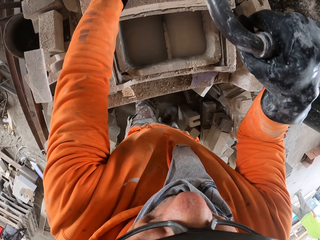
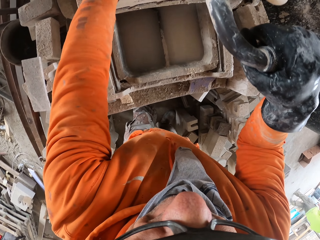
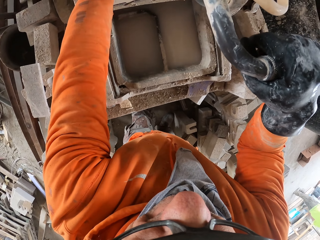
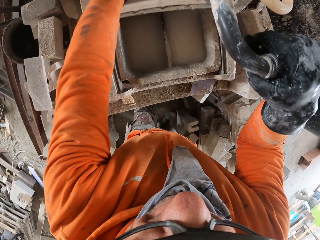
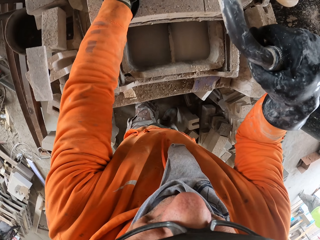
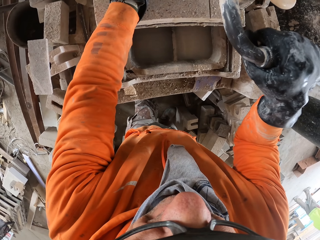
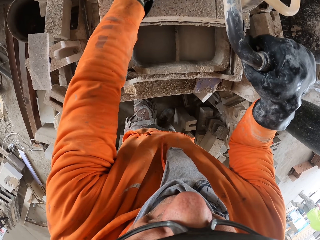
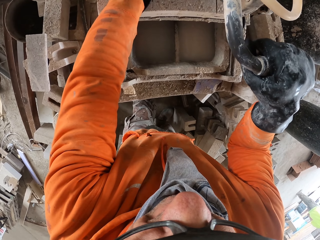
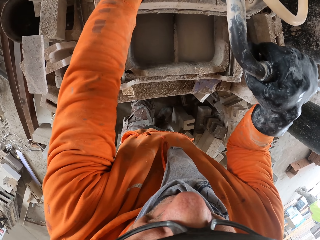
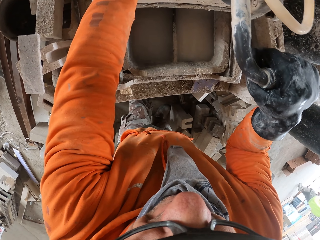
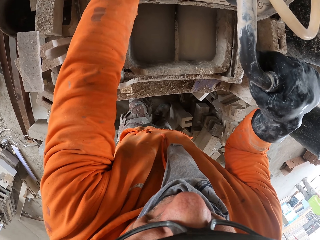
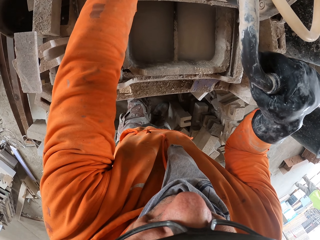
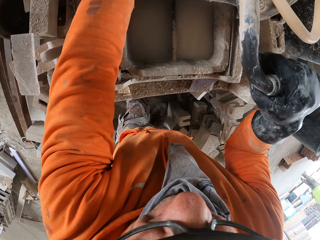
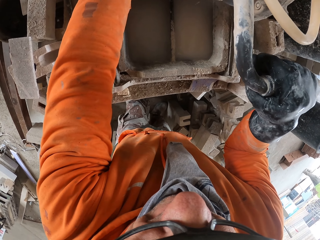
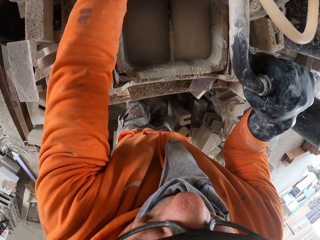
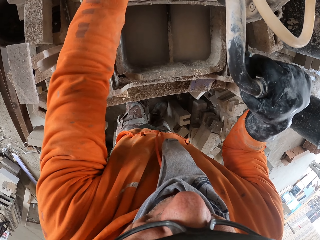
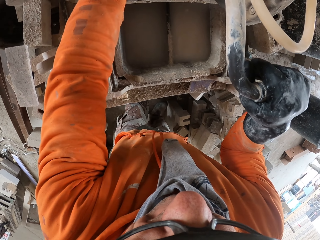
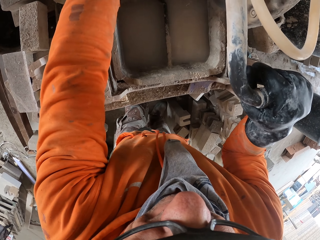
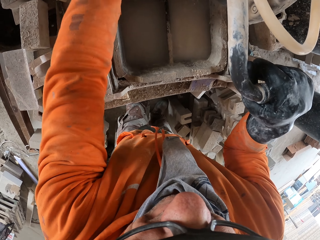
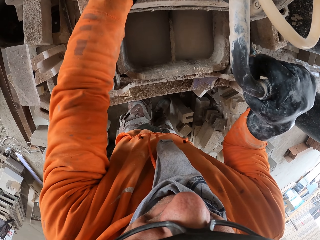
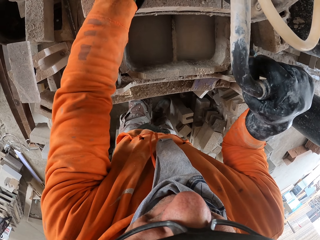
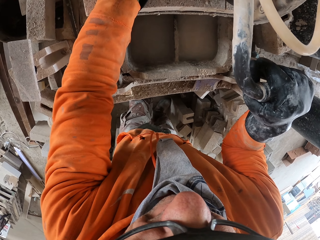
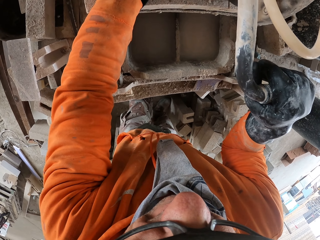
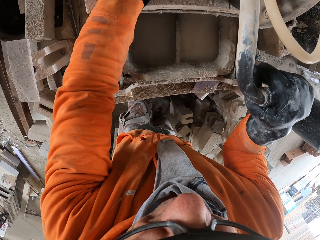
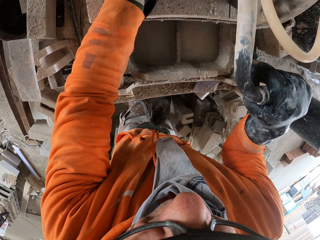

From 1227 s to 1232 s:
The camera wearer adjusts a block on a machine.

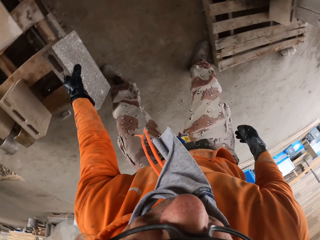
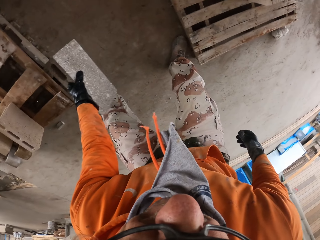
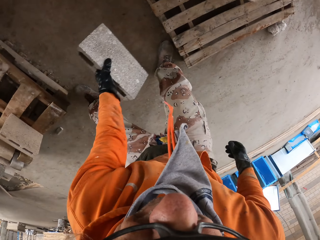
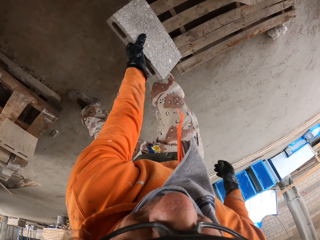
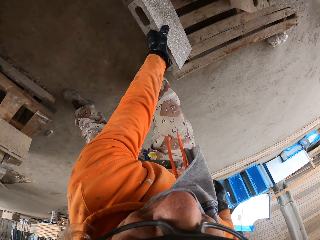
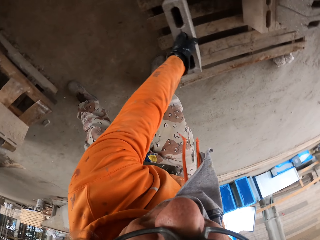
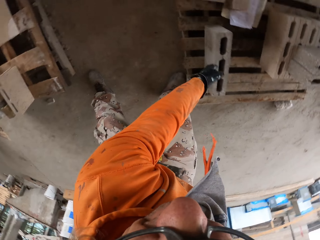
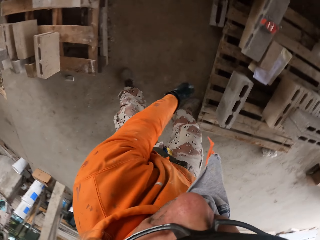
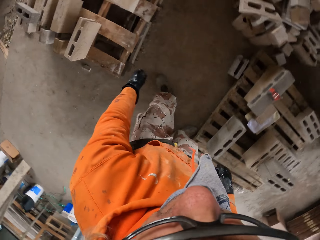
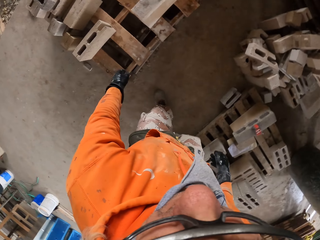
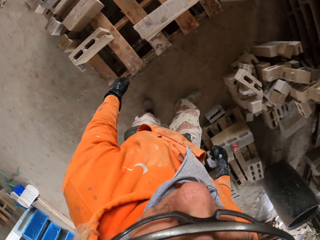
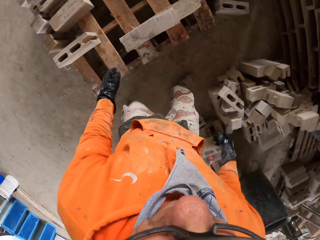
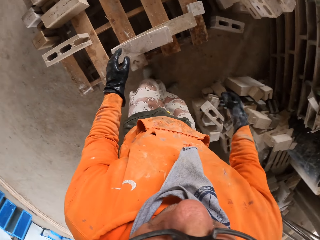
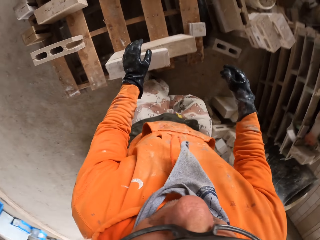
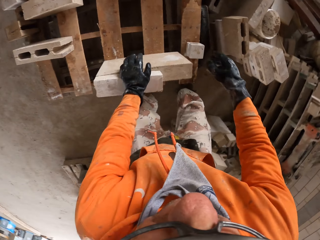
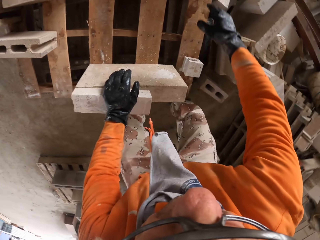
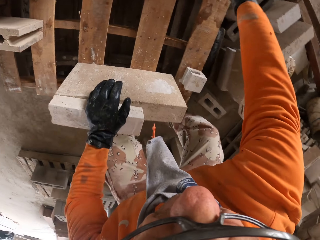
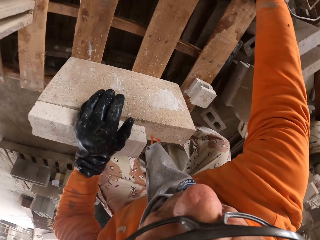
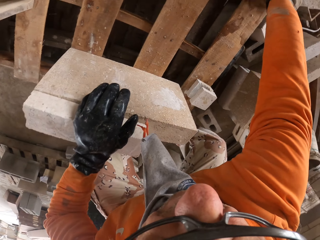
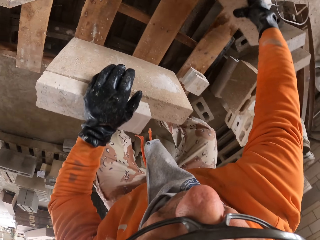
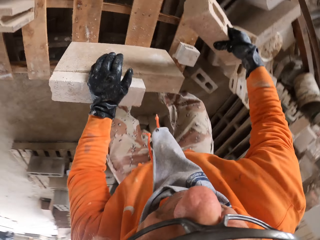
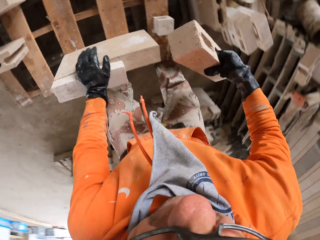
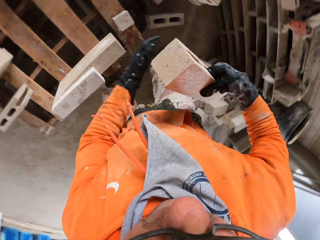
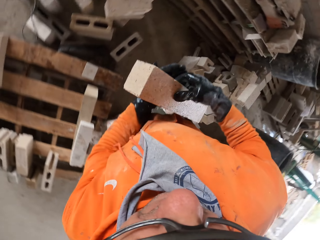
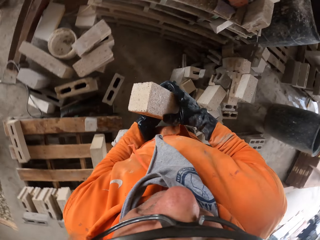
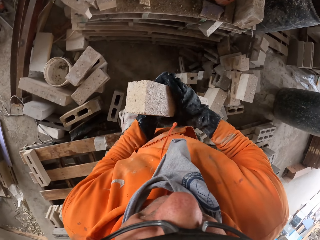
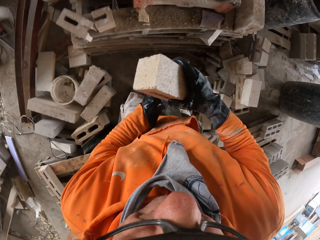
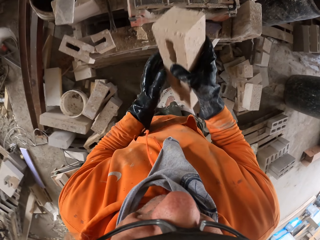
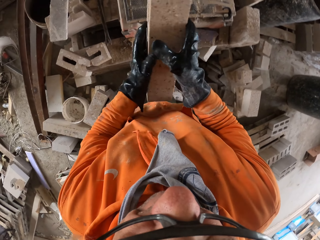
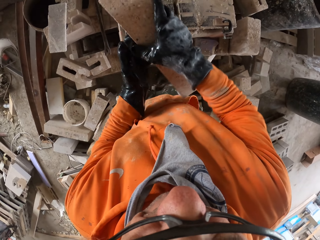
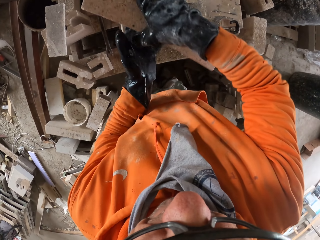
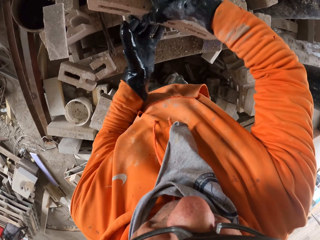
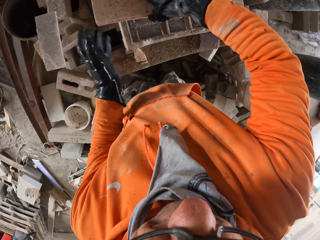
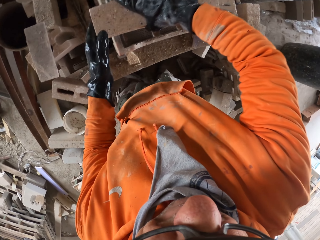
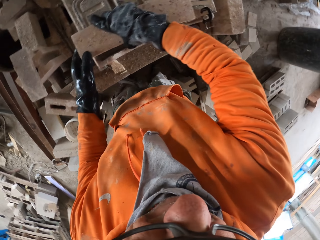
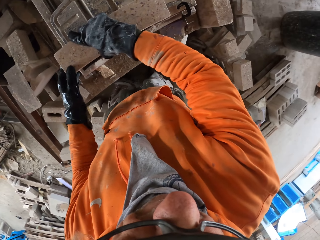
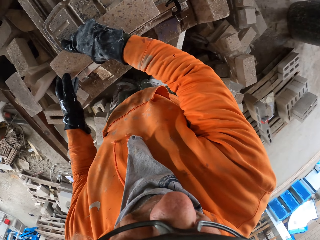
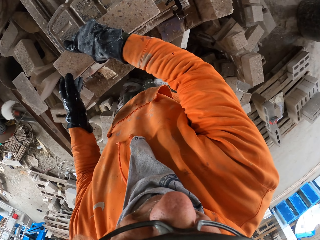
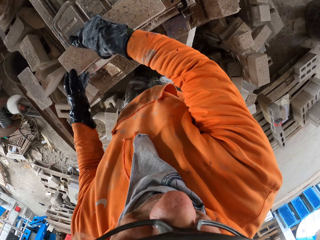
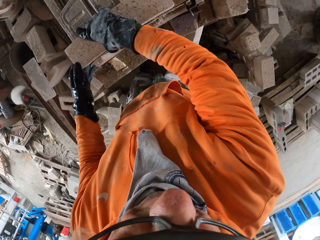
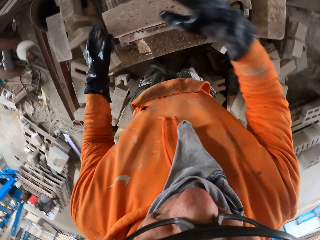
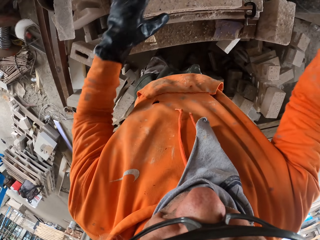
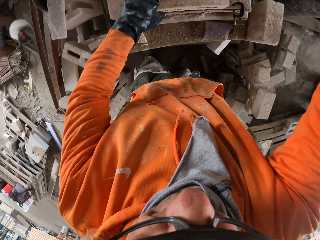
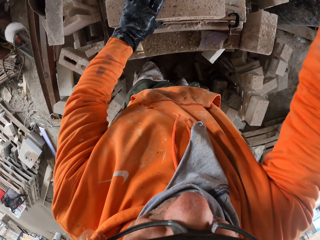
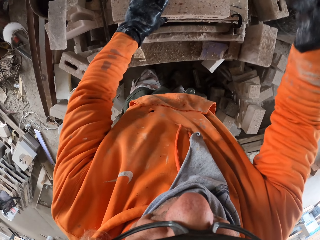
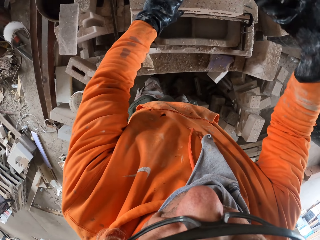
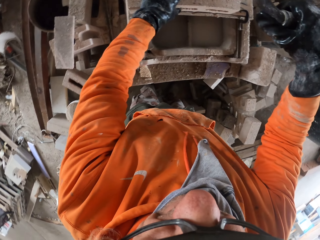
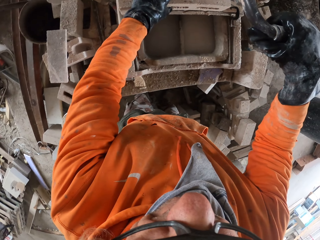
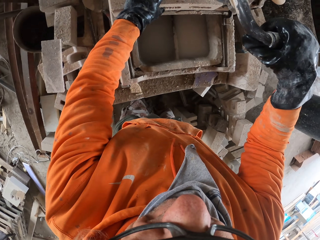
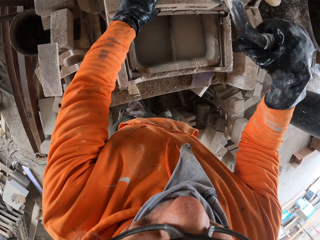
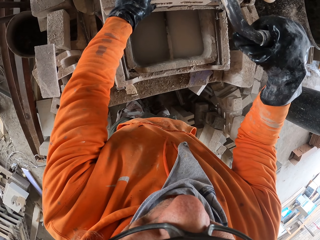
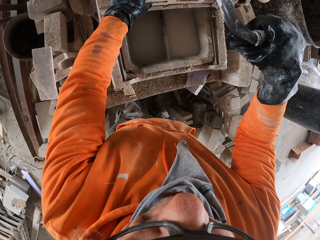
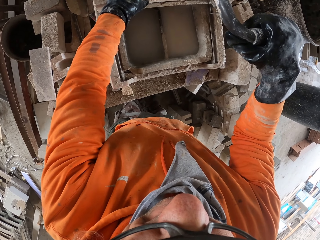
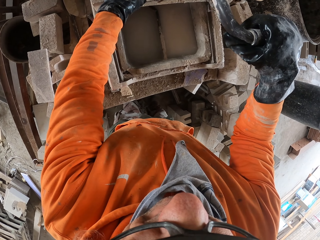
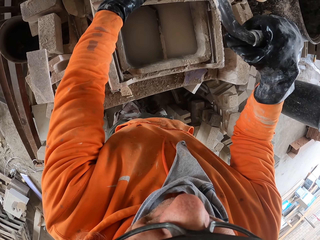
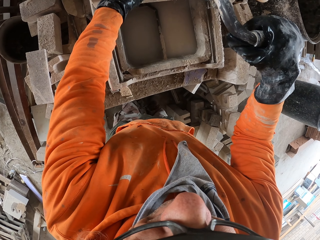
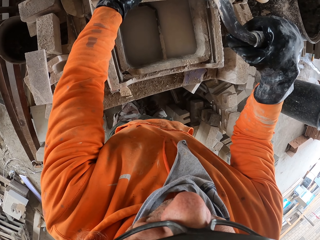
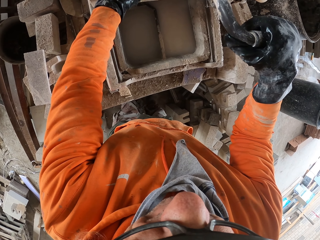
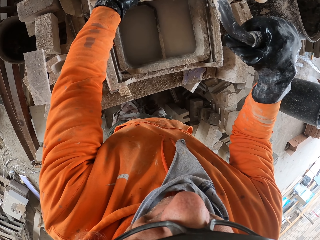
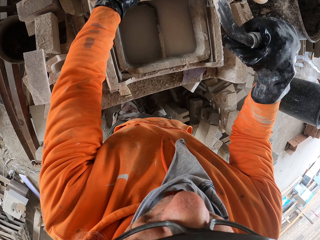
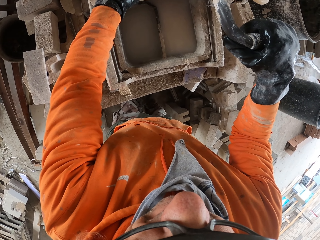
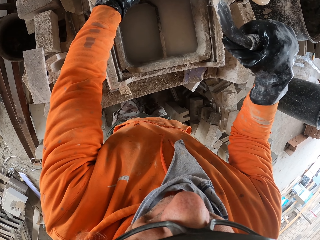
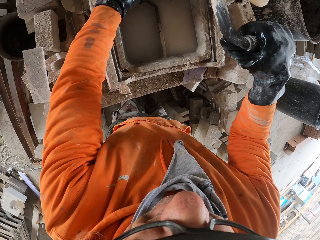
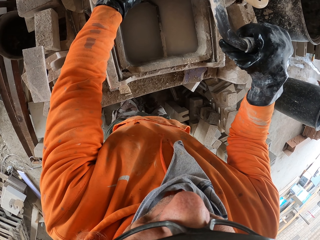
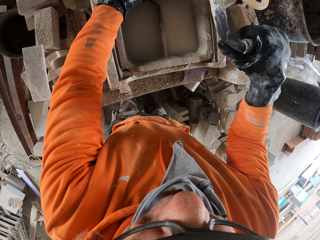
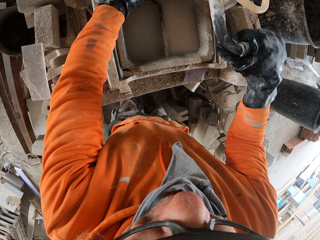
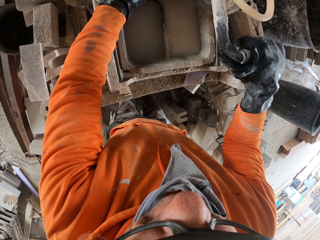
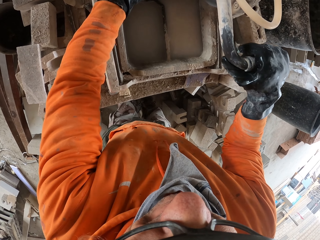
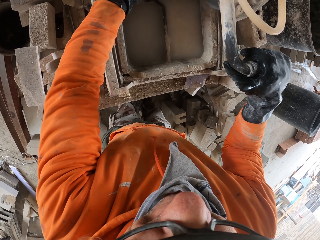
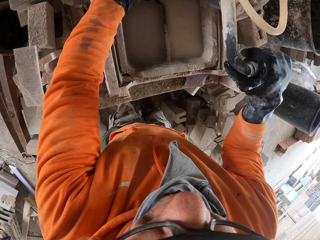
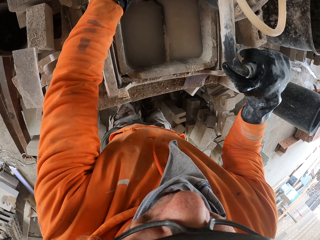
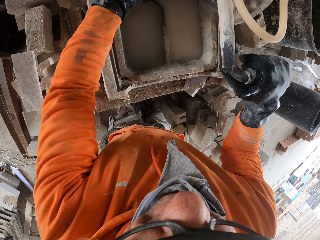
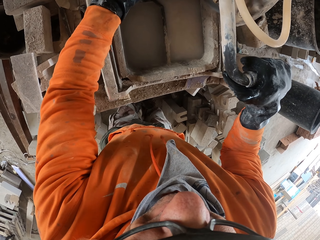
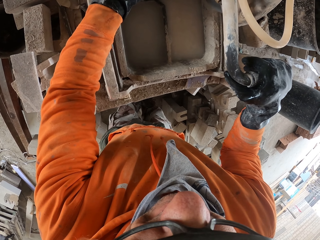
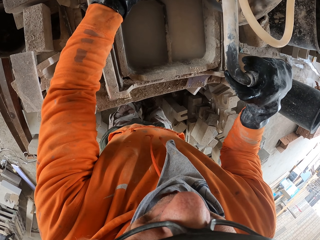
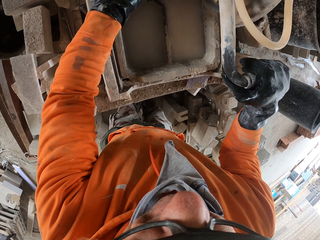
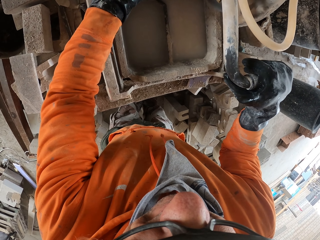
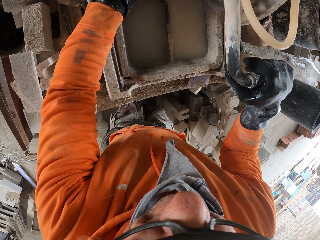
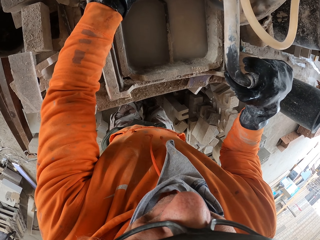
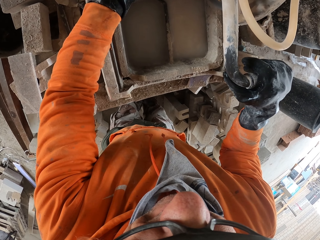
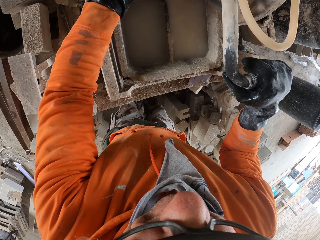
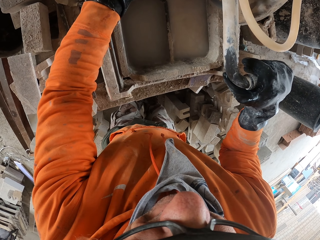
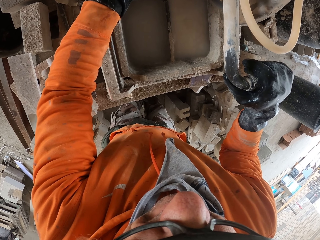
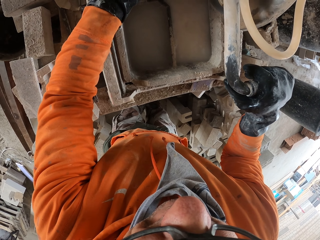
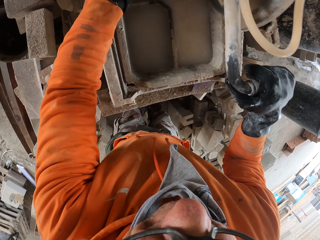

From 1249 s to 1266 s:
The camera wearer picks up a block. They put down the block on a rack. They walk around a garage. They pick up the block from the rack. They walk around the garage. They cut the bricks with a cutter. They adjust the block on a machine. They cut the block with the machine.
